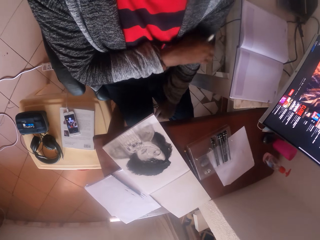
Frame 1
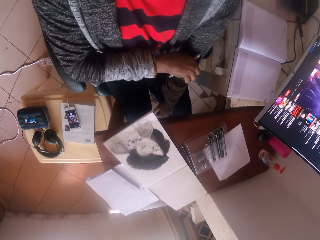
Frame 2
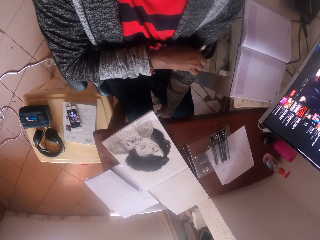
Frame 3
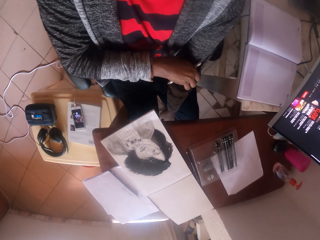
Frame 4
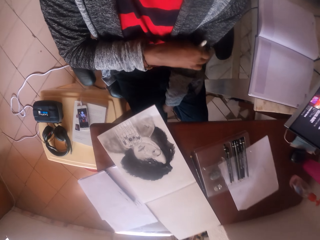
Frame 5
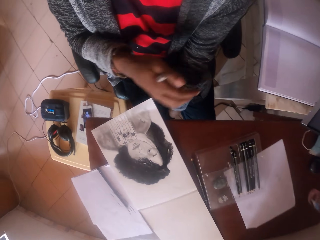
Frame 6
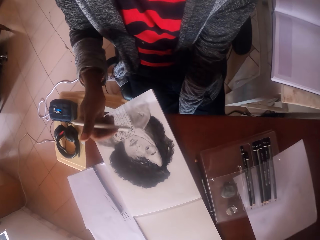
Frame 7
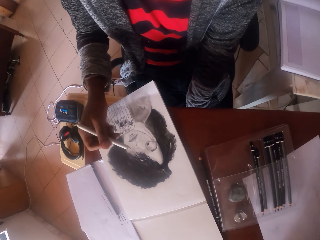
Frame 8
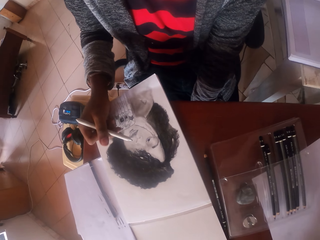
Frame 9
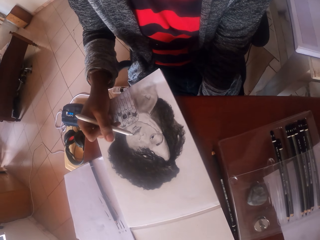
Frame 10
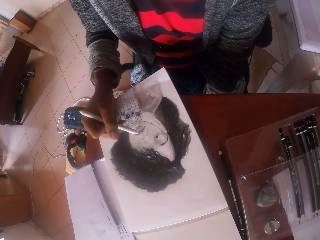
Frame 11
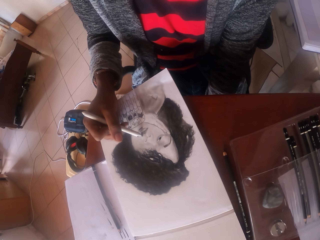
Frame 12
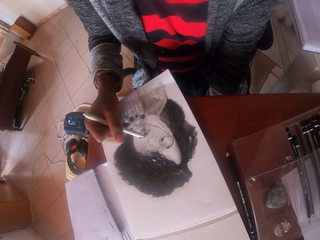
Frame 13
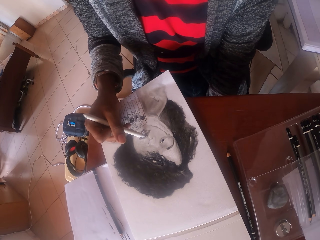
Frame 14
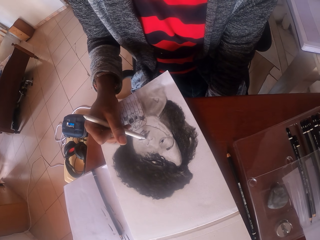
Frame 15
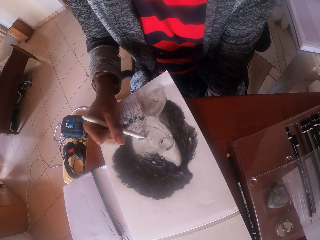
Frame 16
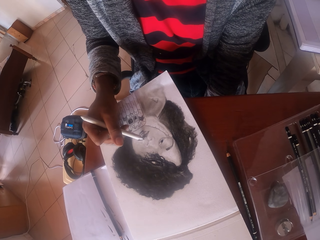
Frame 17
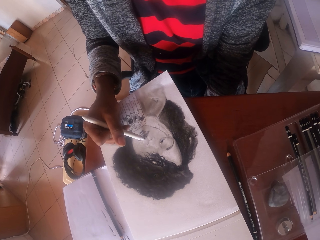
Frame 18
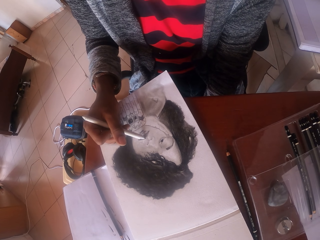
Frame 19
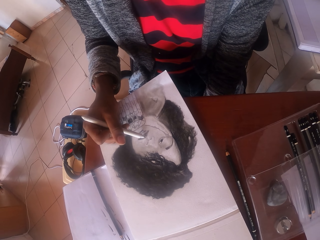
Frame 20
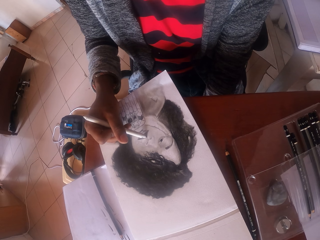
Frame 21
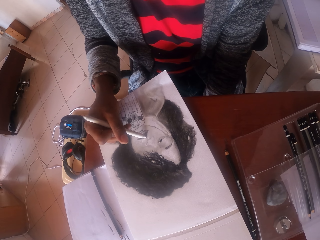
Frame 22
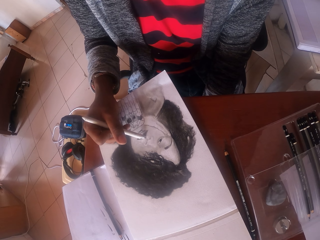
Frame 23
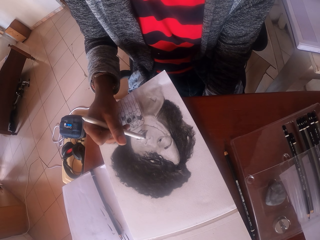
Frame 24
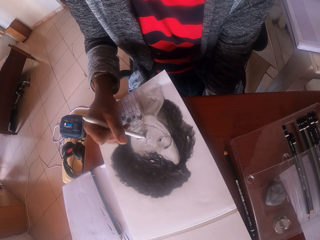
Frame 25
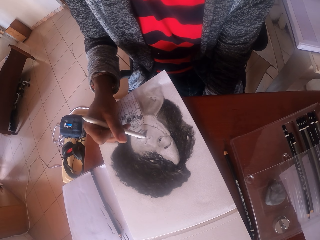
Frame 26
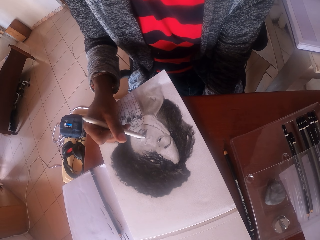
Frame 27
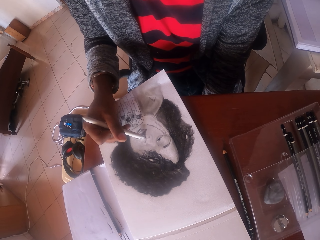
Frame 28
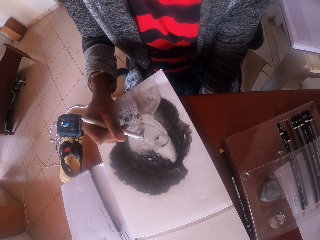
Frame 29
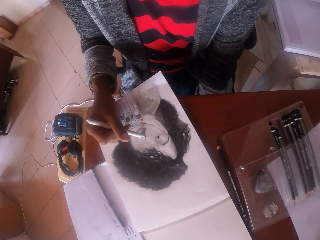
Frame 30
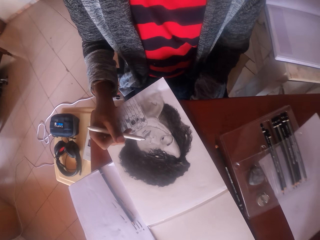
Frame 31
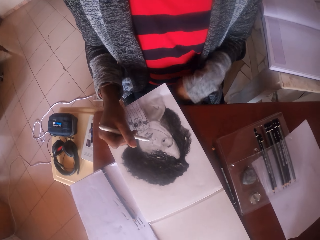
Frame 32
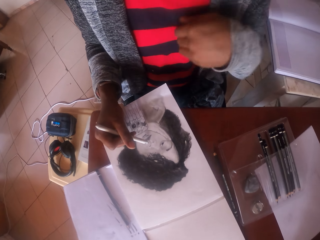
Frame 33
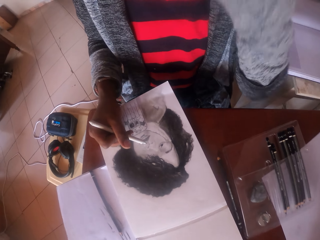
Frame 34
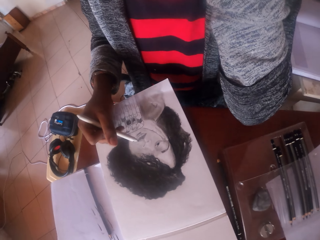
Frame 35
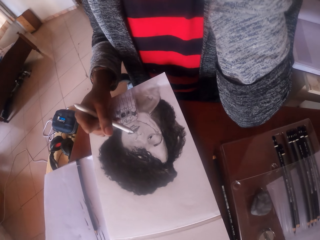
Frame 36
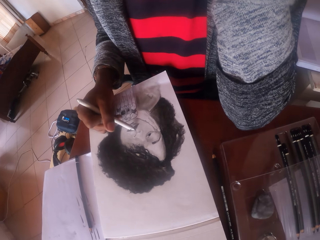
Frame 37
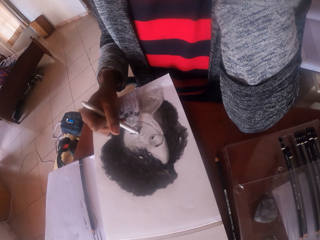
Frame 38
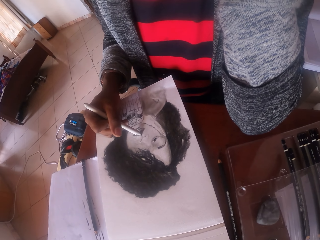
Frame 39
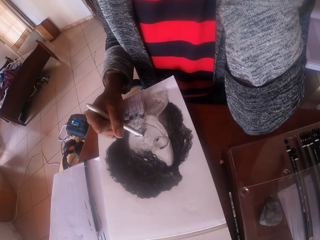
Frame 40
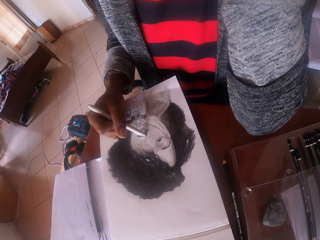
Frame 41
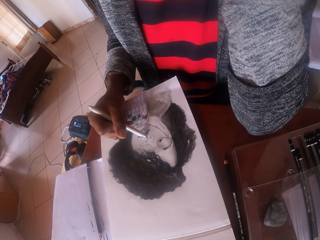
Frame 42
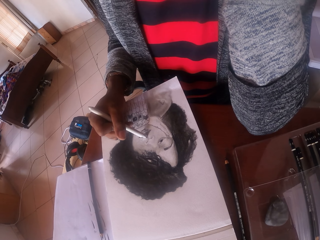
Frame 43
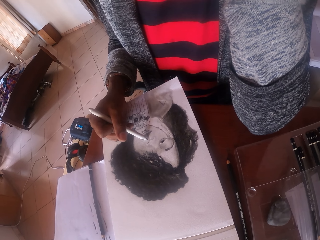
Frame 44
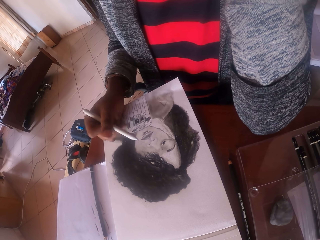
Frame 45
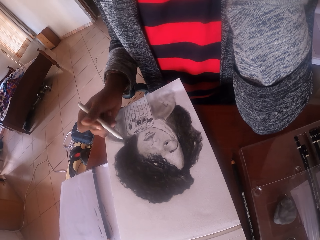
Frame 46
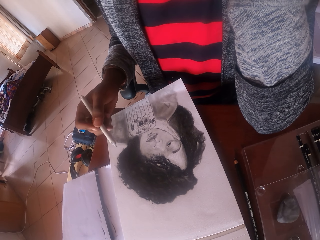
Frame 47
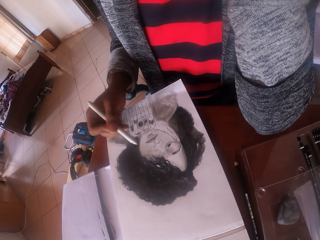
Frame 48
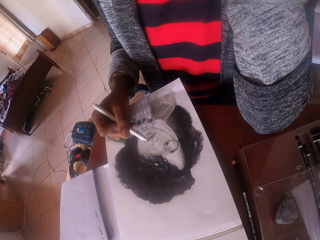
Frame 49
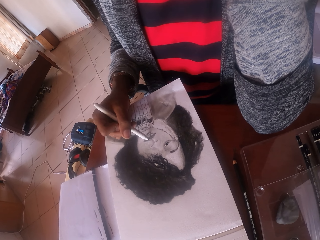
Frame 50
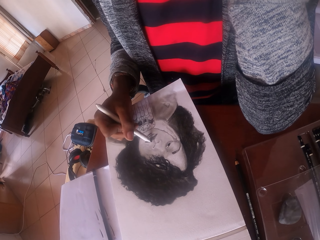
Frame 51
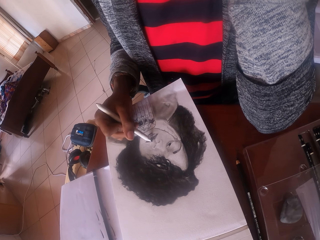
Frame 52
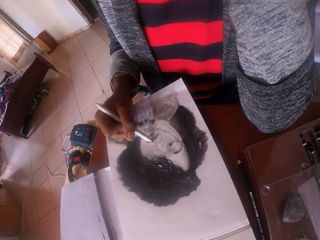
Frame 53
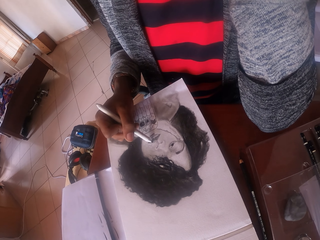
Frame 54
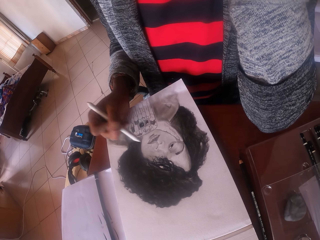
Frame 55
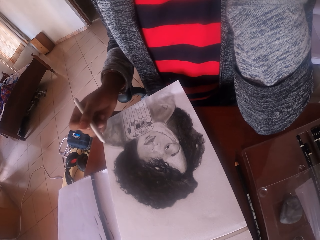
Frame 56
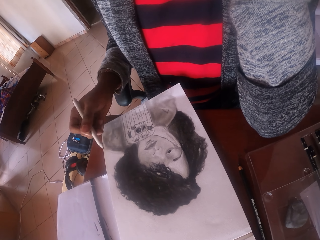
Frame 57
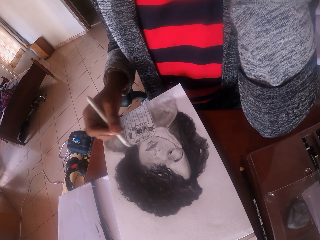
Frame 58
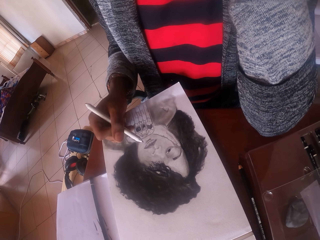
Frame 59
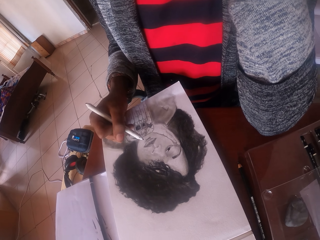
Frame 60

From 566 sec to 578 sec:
The camera wearer looks at the drawing. They scratch the left hand. They shade the drawing. They draw on a paper with a pen. They lift up the left hand.

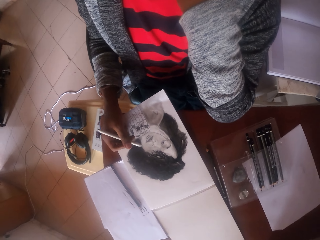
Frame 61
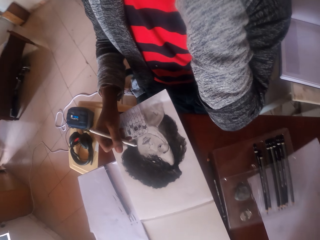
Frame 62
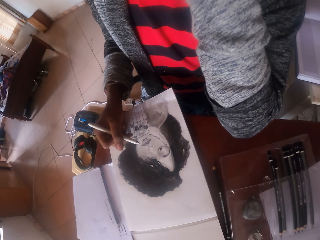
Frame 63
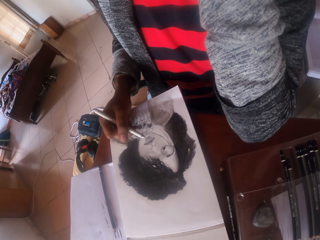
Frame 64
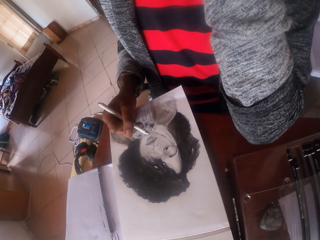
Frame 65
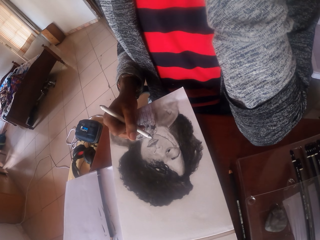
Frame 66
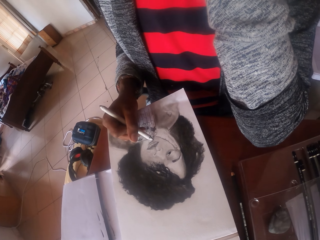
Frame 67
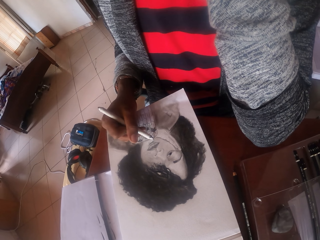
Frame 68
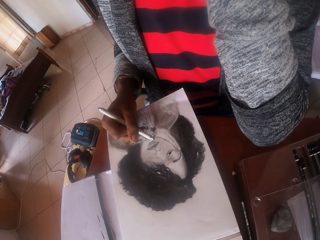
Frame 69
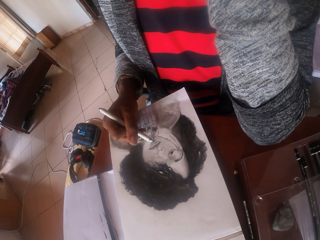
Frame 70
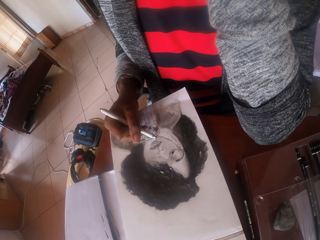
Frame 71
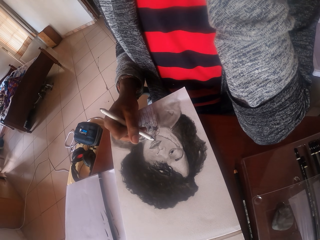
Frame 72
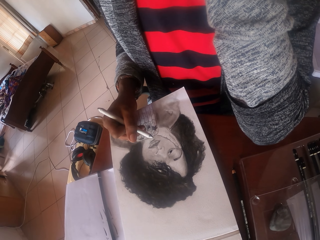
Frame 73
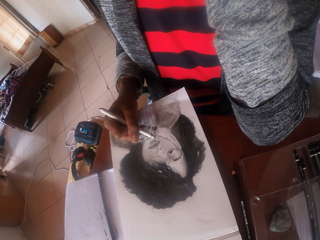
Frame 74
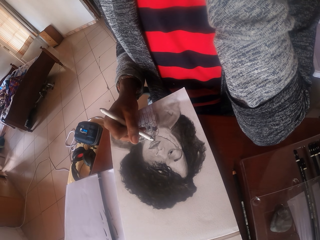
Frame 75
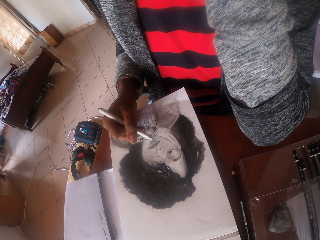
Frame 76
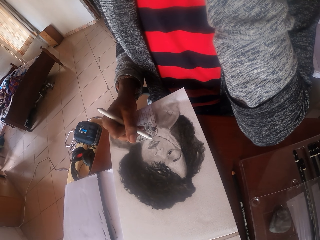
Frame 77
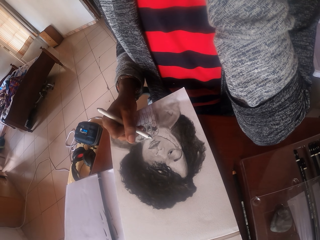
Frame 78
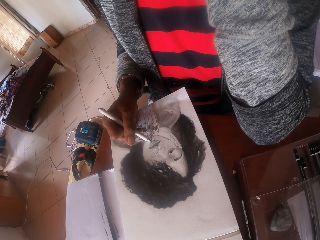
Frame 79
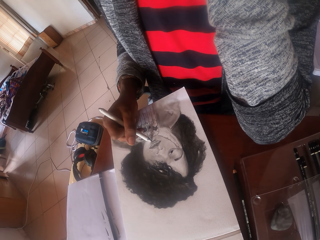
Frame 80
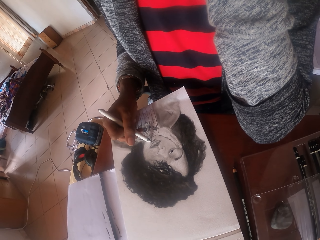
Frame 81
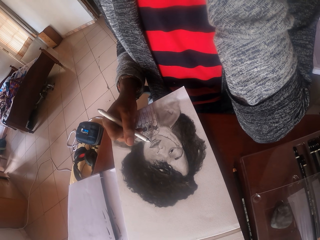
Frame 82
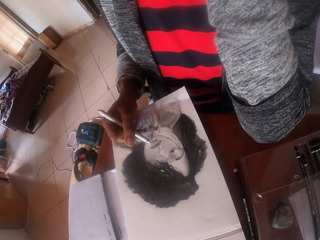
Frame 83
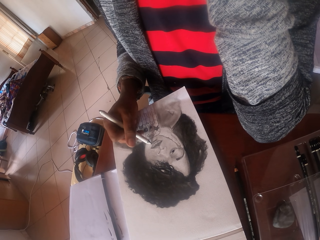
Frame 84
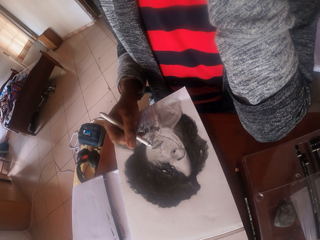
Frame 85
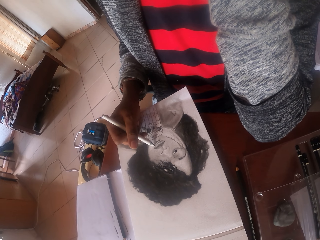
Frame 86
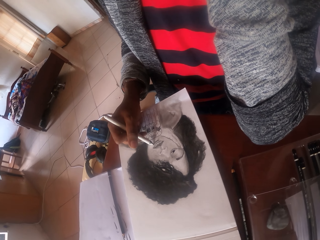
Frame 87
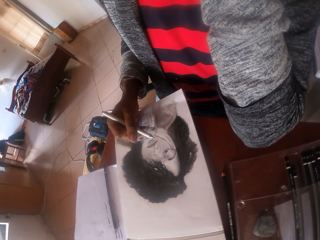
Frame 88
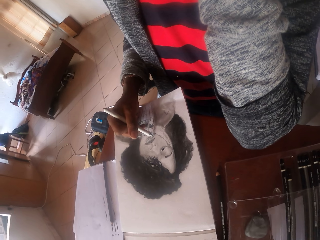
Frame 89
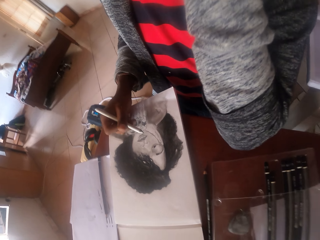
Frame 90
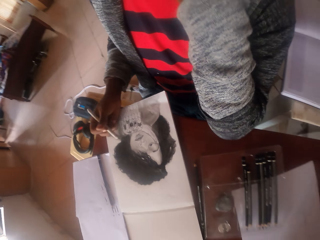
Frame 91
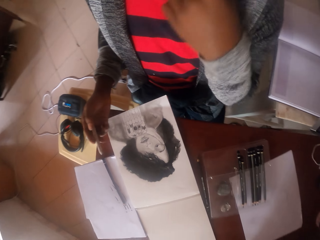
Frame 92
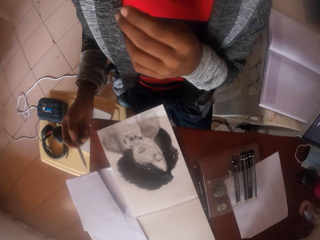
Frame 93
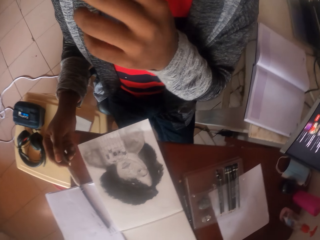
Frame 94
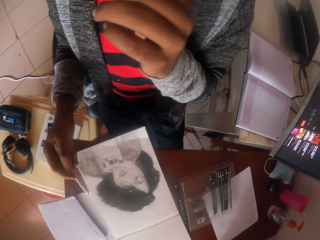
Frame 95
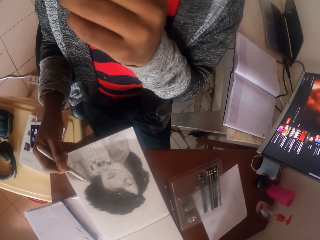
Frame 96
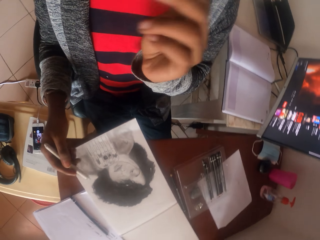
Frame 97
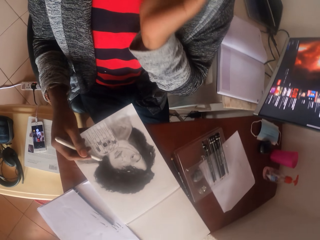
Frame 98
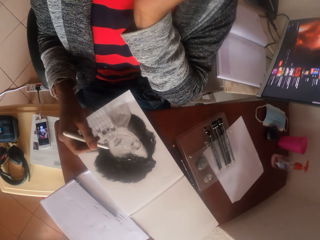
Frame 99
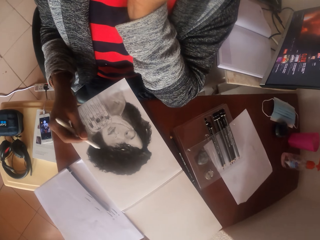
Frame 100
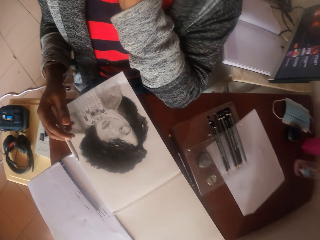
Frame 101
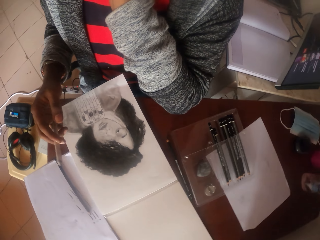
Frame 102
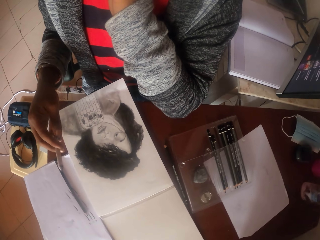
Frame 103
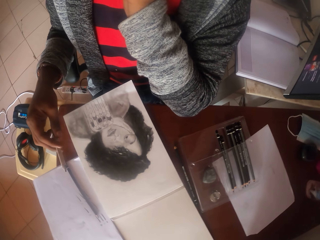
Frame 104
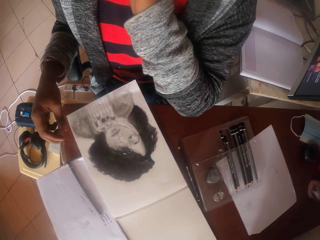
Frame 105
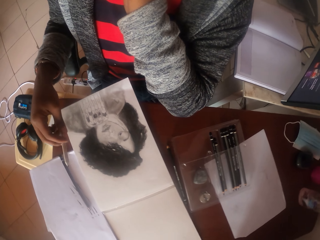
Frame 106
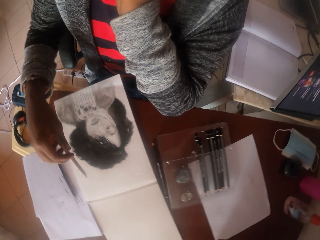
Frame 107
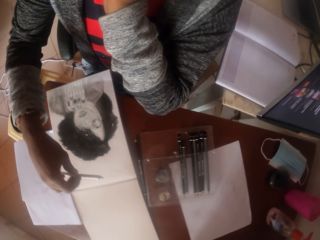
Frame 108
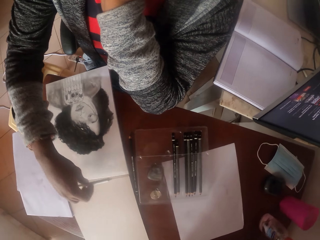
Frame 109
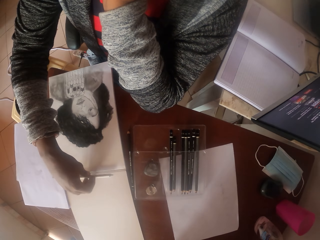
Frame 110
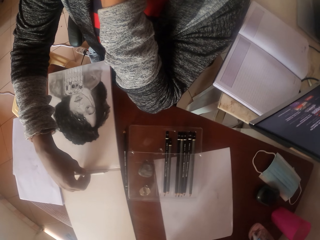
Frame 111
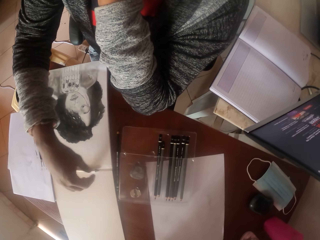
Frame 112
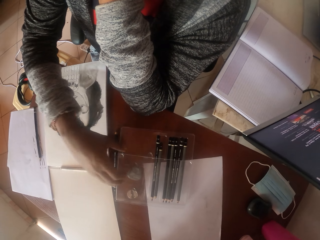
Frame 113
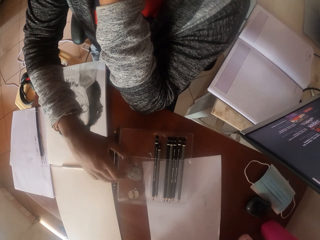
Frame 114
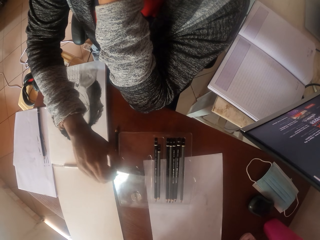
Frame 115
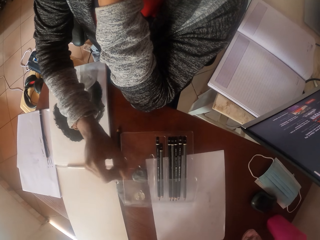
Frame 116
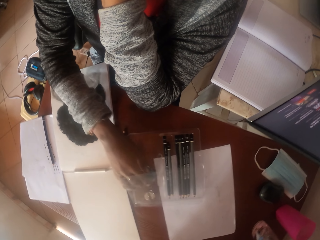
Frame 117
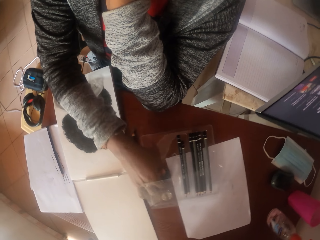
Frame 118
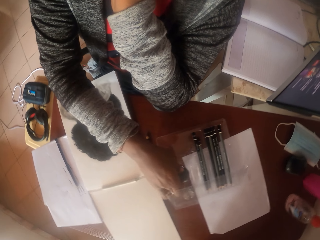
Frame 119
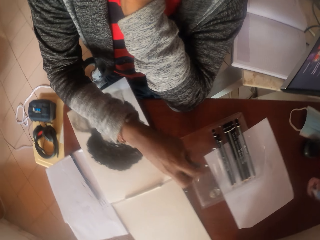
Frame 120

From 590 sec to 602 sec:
The camera wearer stares at the drawing. They color with a coloring pen. They look at the drawing. They touch the face with the left hand. They place the coloring pen down. They open a pencil case. They pick up a rubber with the right hand.
